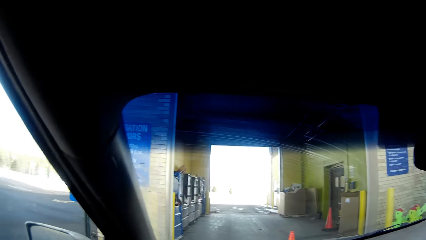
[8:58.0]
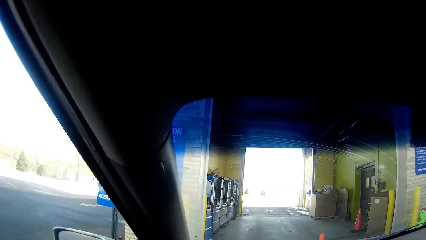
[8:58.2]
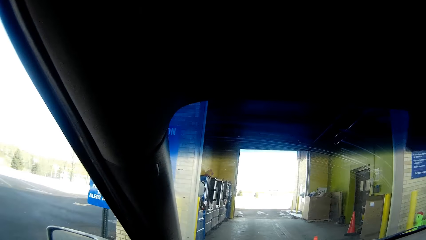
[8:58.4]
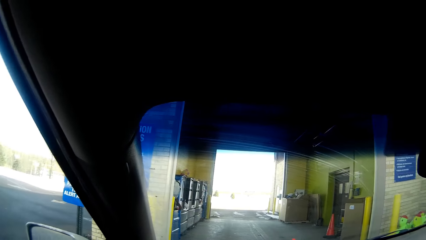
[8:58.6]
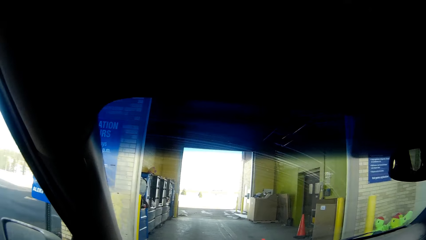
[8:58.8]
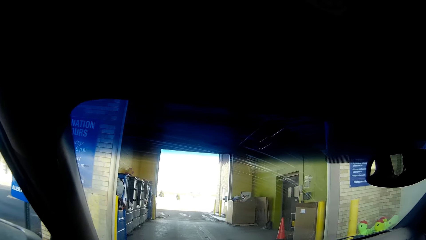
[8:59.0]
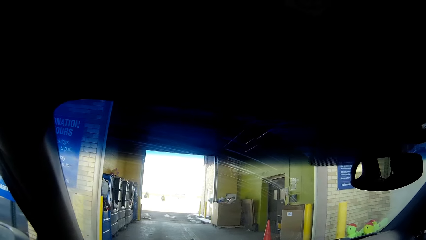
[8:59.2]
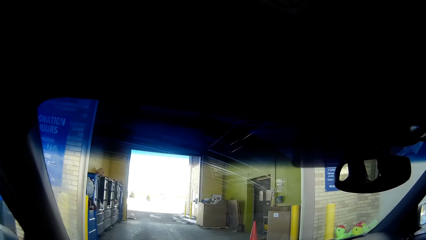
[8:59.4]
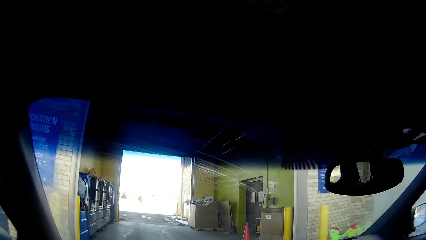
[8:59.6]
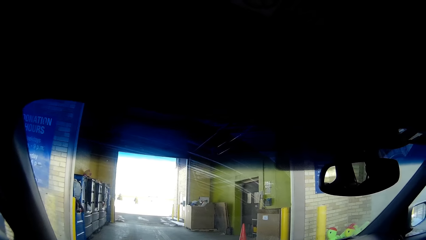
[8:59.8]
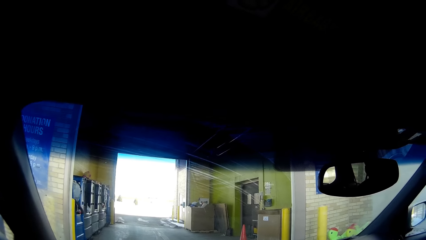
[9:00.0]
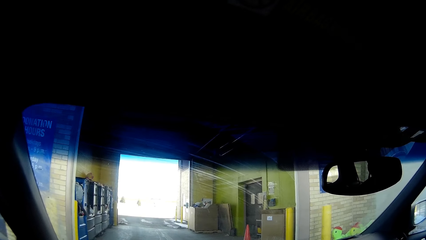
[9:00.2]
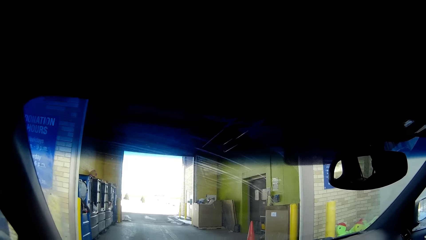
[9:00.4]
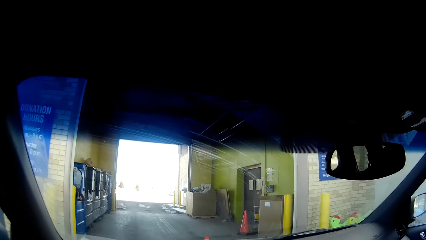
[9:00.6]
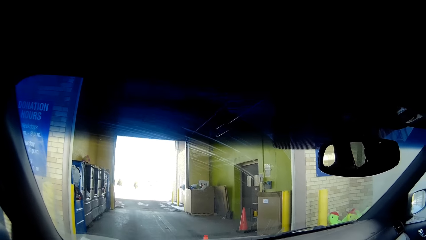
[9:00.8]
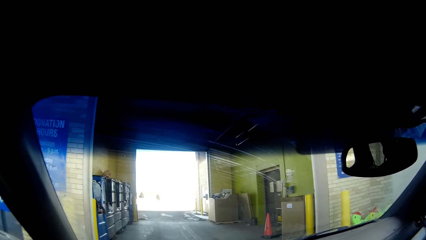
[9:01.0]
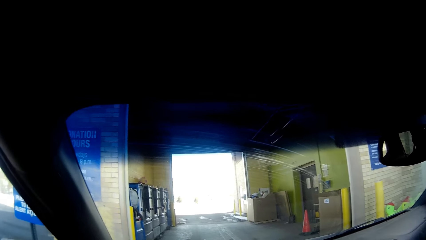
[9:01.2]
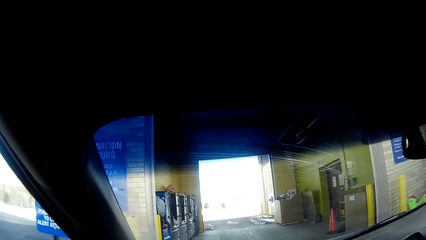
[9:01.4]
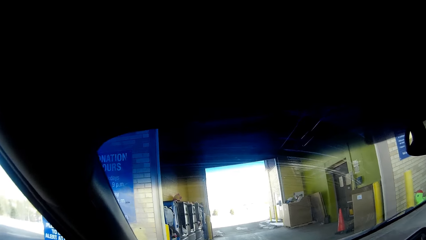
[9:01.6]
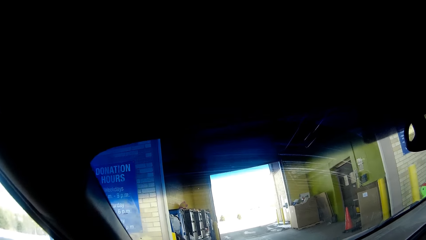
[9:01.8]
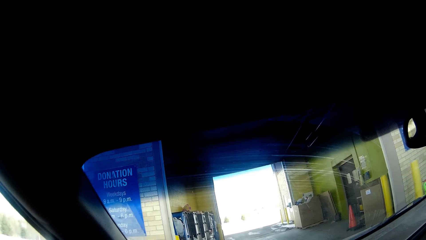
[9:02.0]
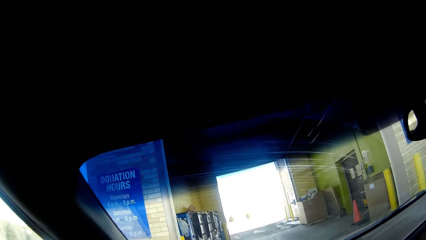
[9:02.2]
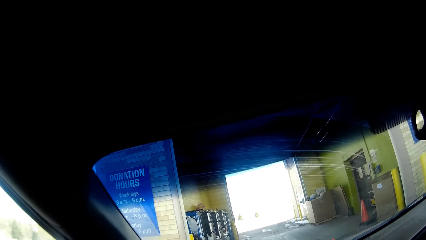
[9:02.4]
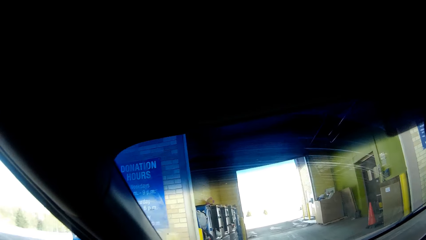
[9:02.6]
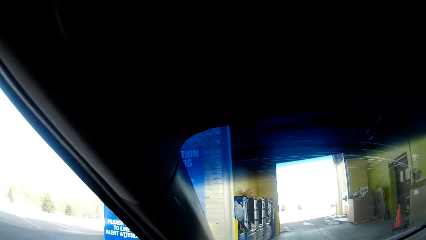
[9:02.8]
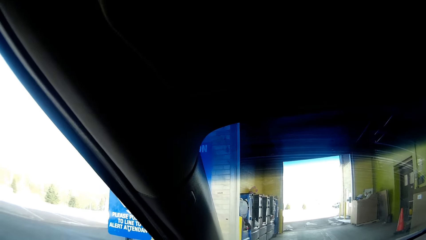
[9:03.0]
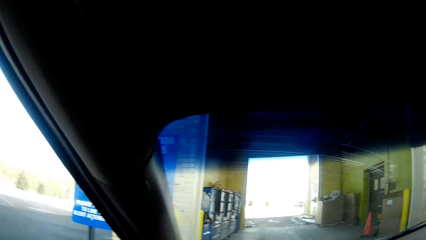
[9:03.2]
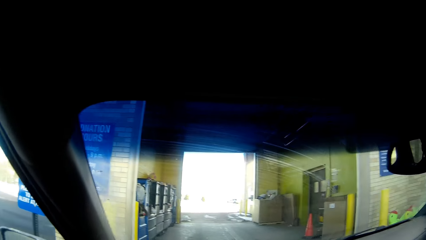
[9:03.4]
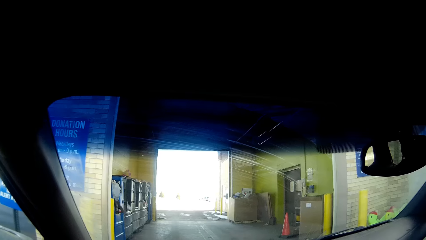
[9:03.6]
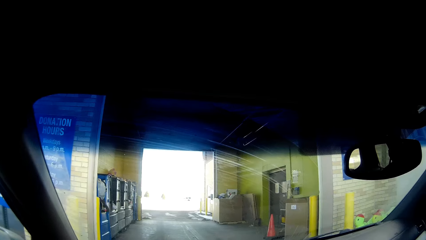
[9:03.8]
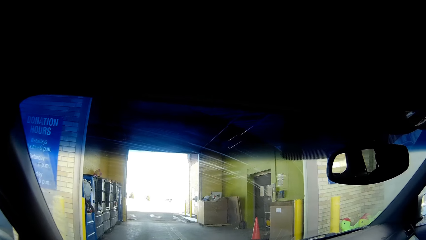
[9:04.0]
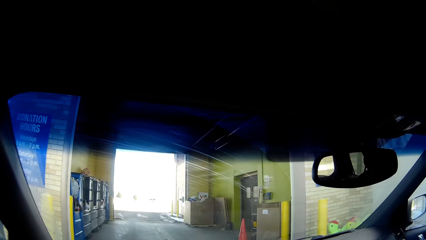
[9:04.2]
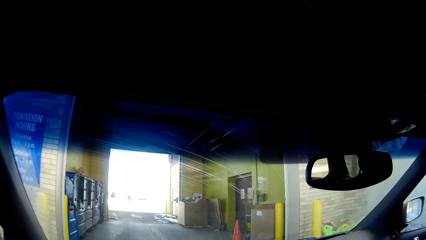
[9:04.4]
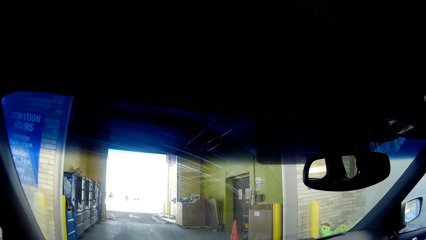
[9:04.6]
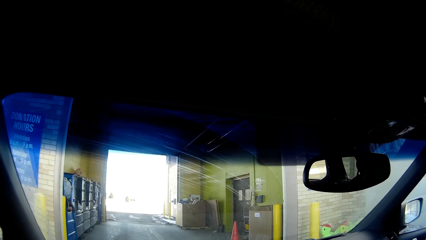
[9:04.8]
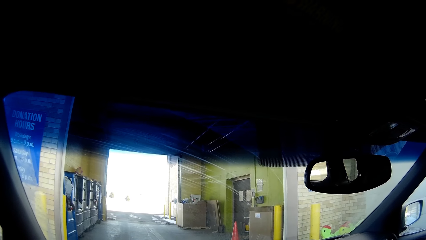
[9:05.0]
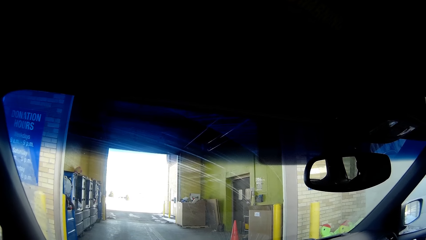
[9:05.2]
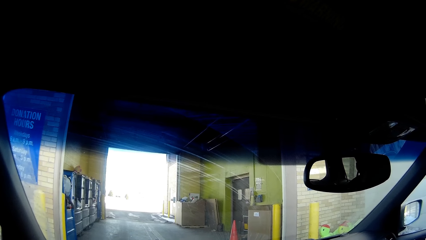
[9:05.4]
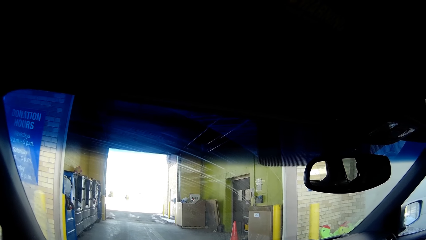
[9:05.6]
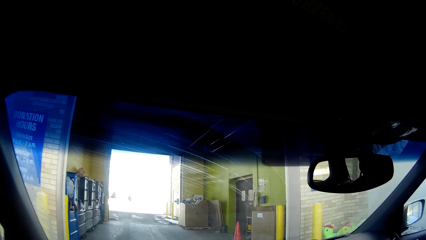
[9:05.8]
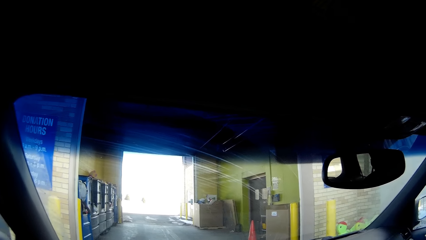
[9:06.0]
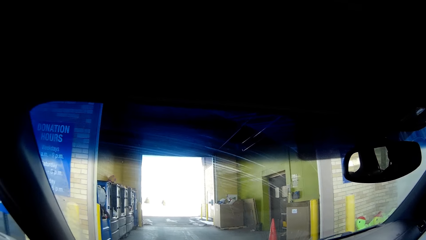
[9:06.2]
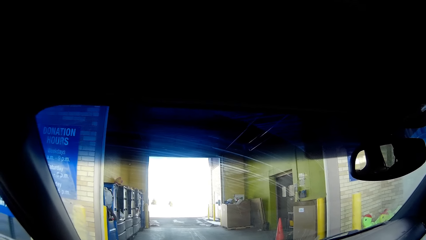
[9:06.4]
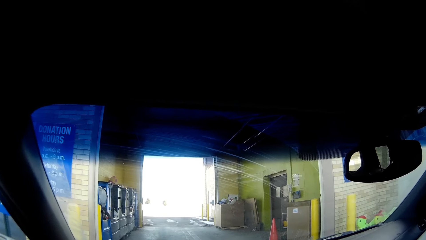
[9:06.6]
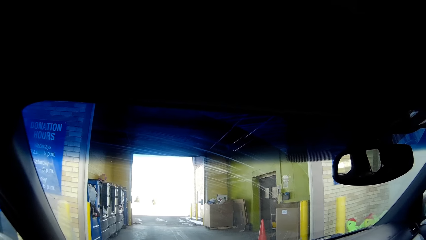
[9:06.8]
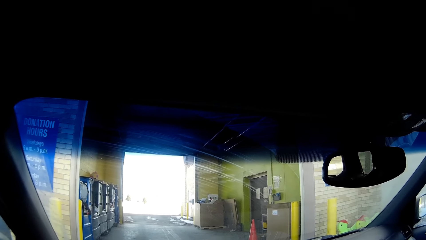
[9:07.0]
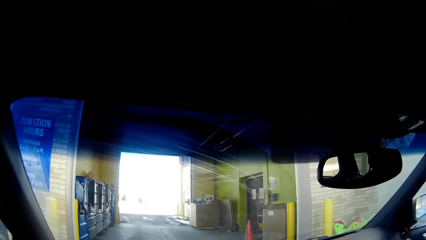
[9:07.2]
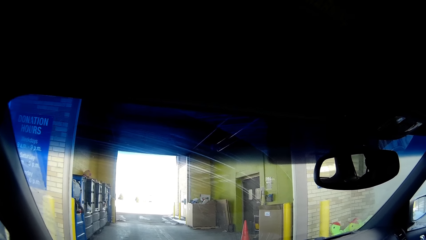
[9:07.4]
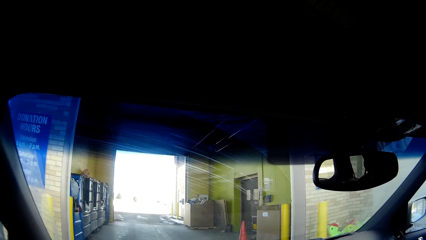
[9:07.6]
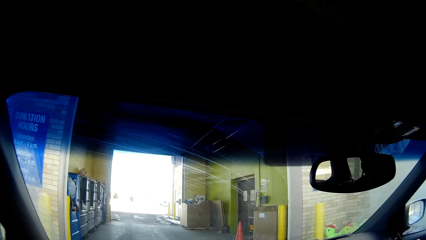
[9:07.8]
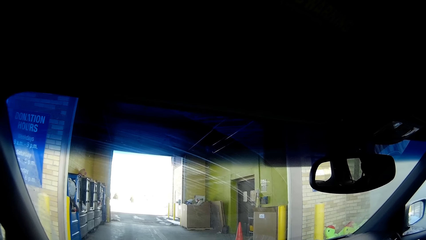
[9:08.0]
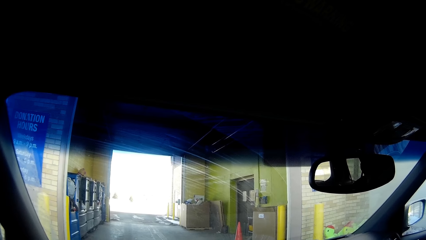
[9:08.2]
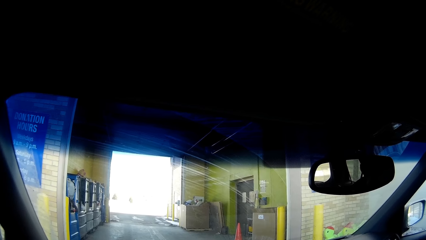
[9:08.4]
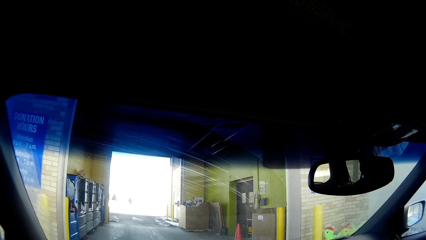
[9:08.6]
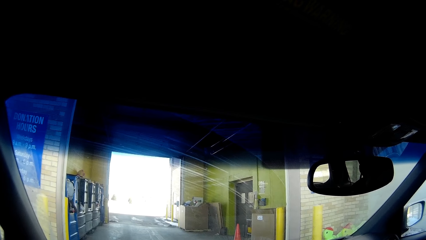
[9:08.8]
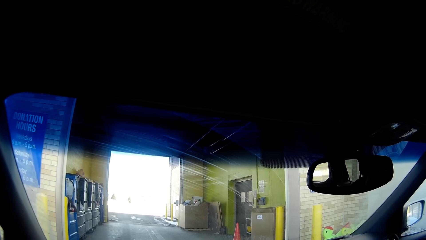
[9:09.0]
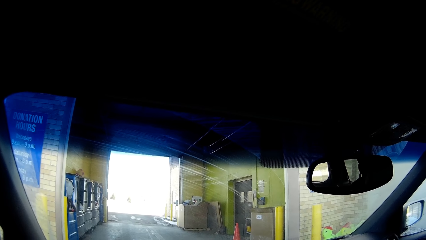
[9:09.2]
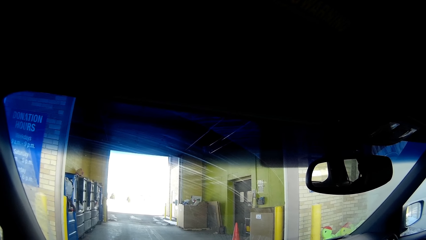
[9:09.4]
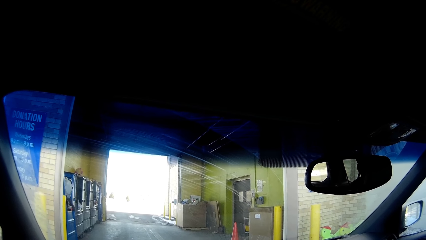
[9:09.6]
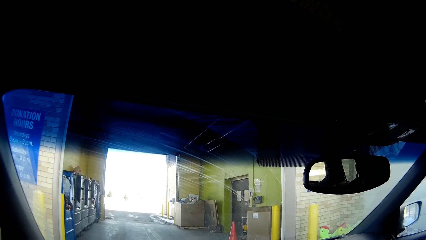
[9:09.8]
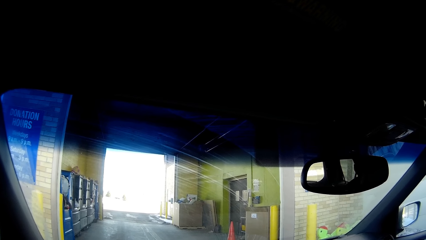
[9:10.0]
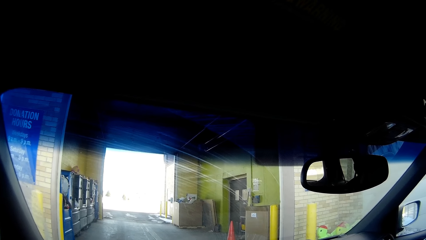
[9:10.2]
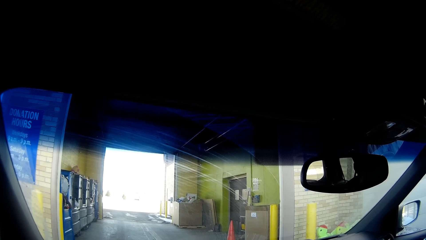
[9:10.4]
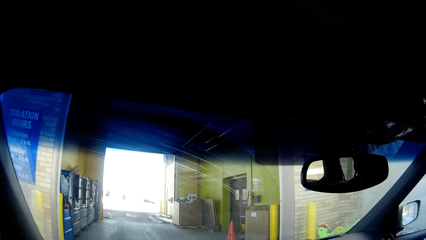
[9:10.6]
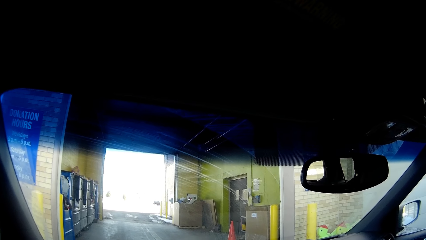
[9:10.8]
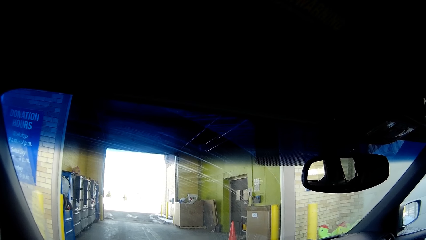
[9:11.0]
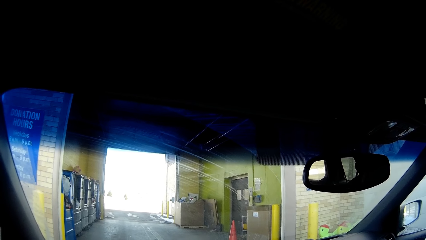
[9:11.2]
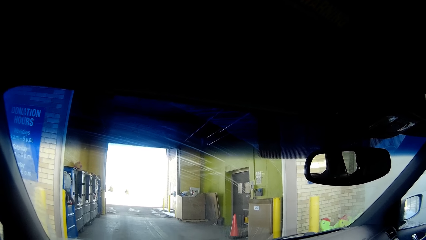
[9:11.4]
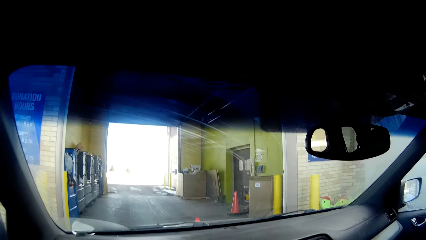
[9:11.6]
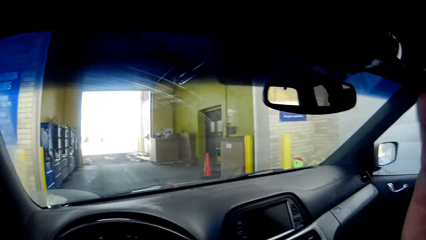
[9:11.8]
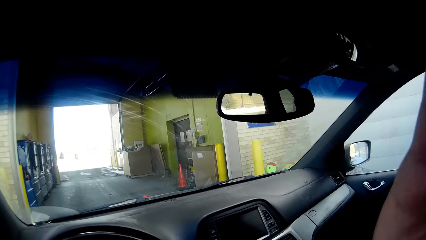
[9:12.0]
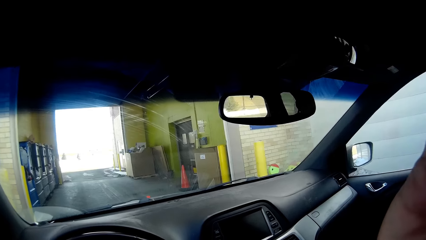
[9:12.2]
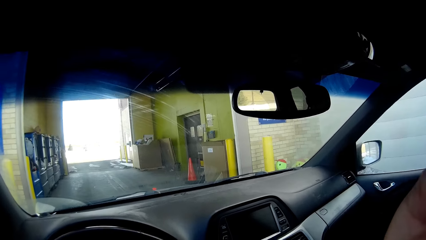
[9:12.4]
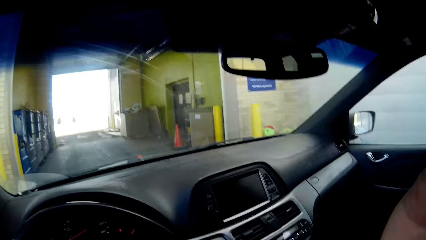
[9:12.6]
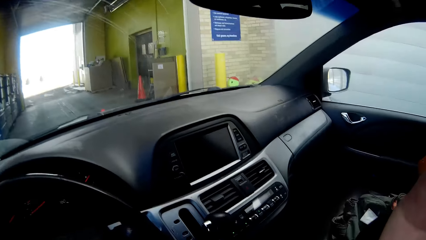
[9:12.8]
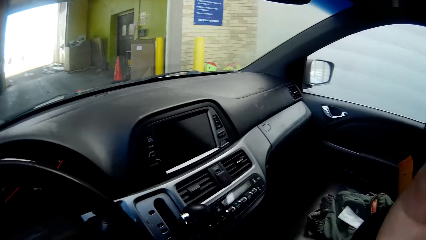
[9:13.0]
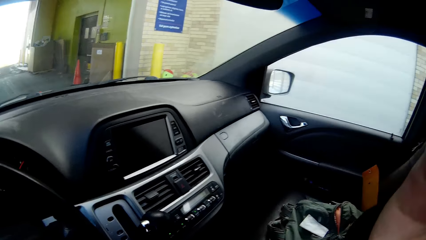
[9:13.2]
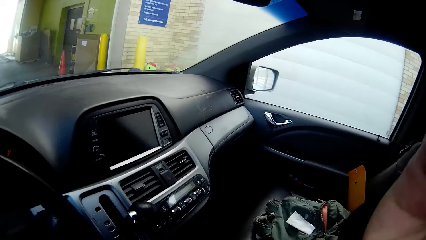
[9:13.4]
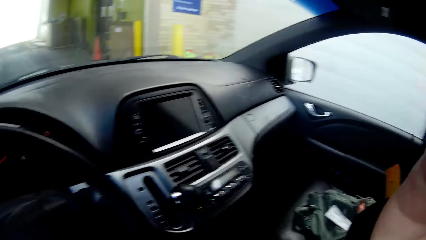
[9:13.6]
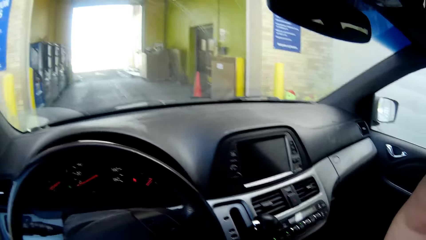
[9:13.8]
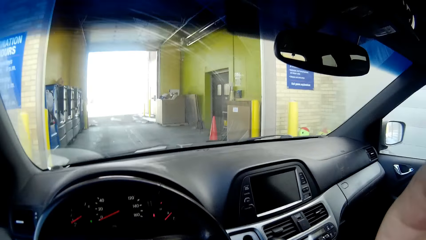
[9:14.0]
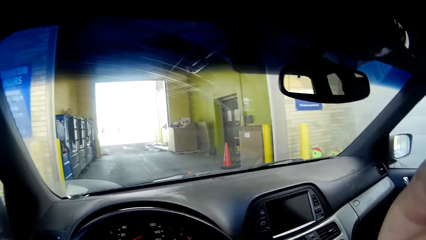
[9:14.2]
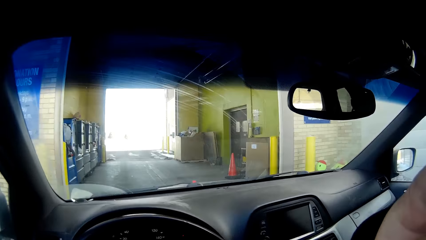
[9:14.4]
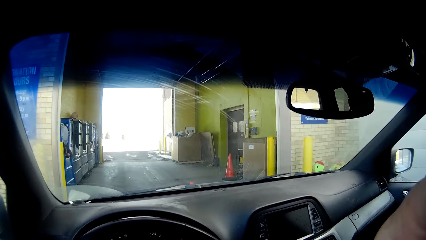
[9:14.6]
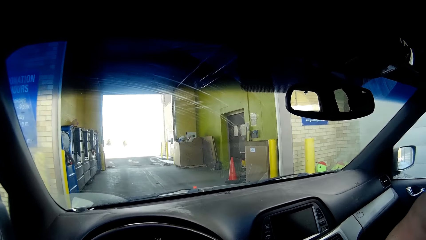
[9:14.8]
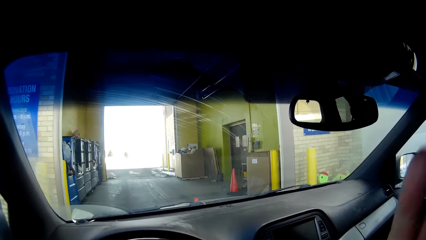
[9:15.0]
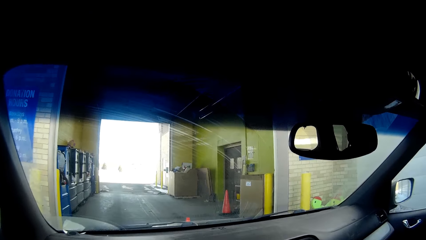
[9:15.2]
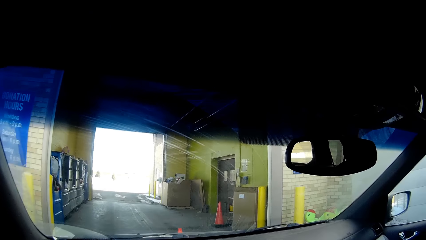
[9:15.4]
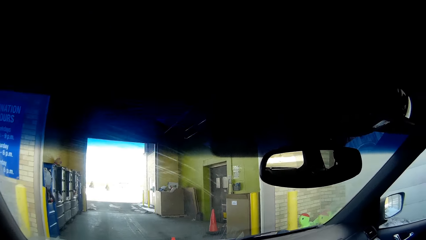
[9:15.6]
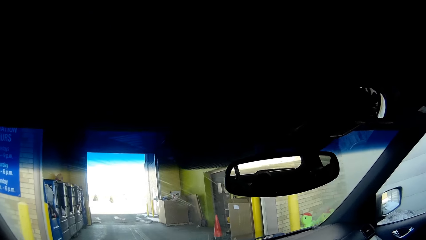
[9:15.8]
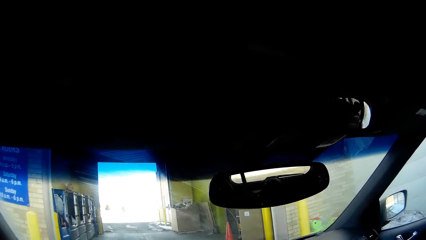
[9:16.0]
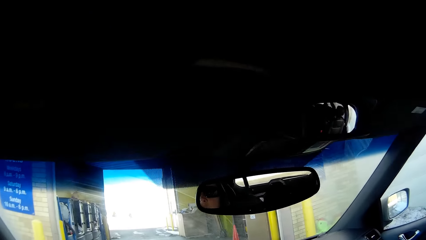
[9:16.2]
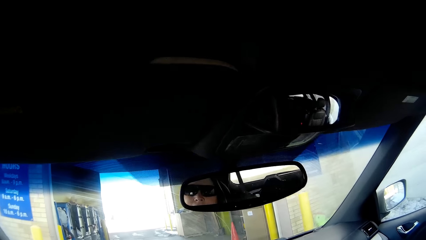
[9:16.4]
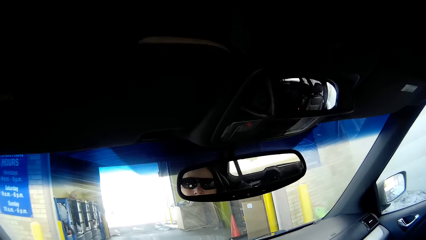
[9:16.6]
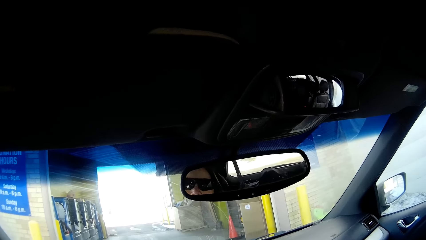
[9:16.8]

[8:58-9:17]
The camera wearer adjusts the camera.
